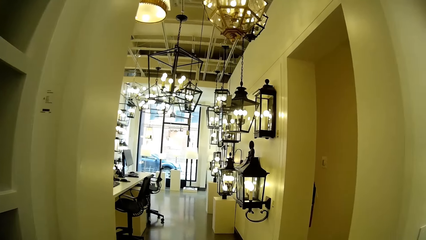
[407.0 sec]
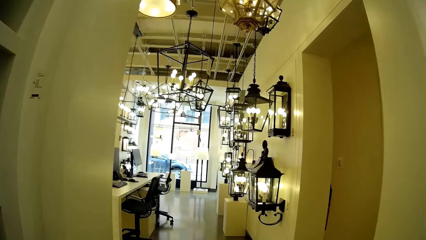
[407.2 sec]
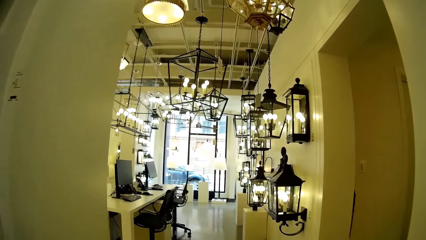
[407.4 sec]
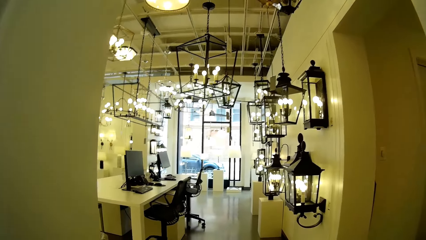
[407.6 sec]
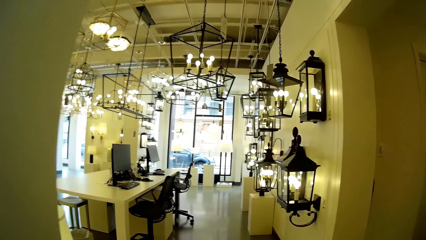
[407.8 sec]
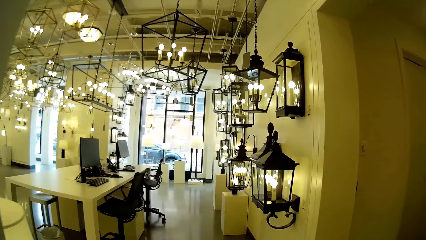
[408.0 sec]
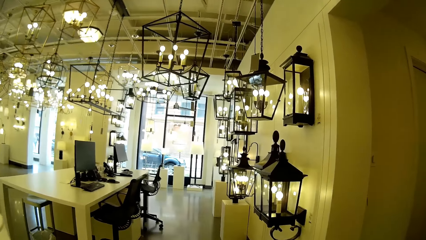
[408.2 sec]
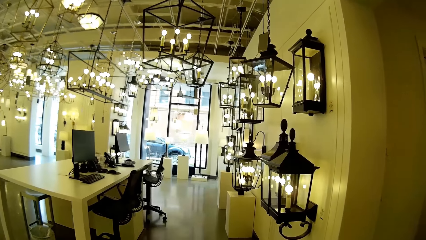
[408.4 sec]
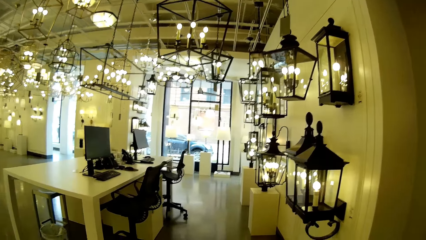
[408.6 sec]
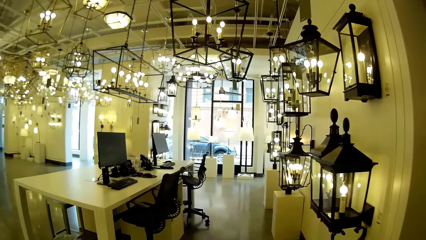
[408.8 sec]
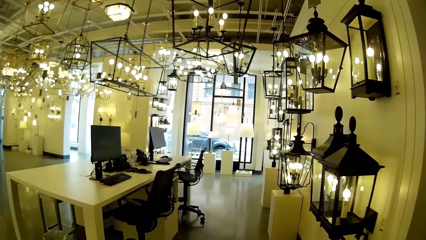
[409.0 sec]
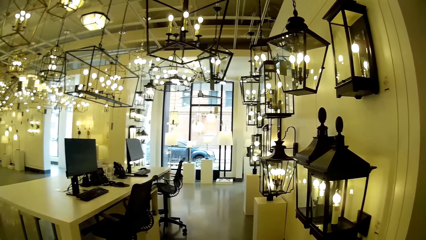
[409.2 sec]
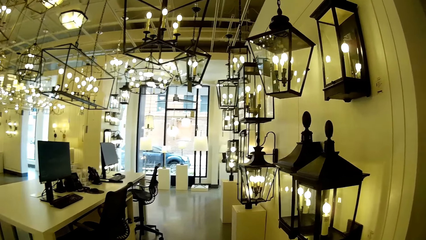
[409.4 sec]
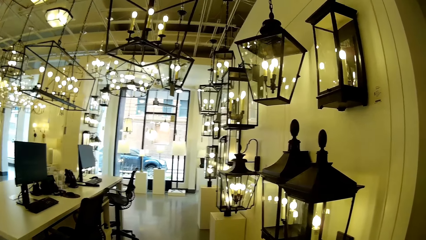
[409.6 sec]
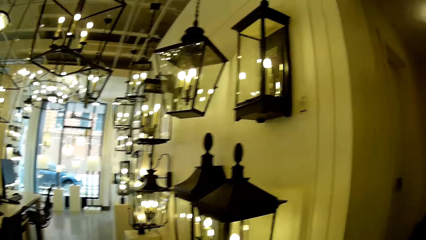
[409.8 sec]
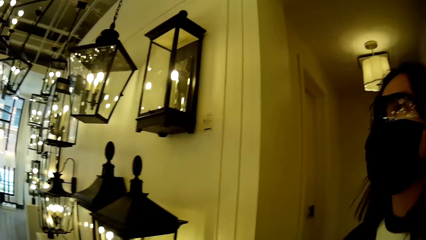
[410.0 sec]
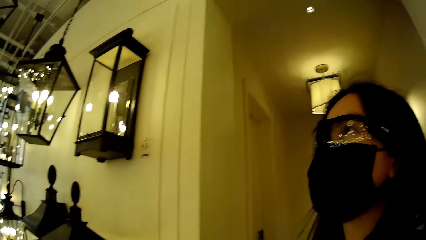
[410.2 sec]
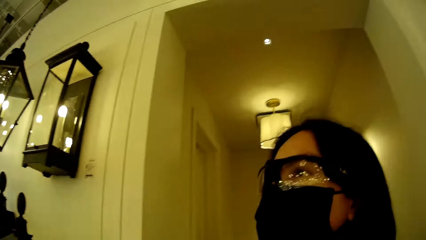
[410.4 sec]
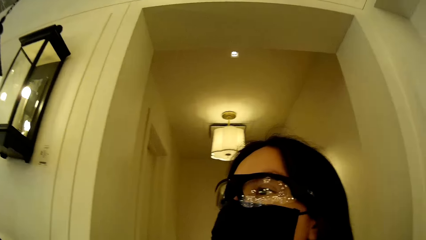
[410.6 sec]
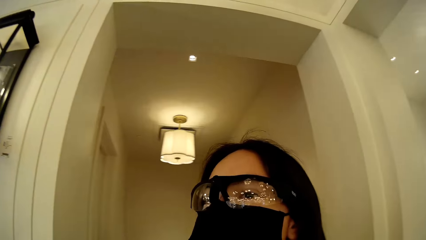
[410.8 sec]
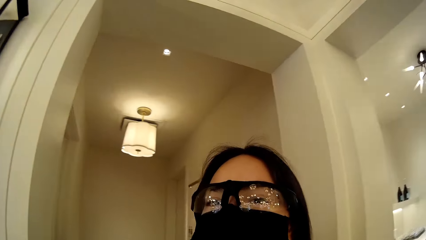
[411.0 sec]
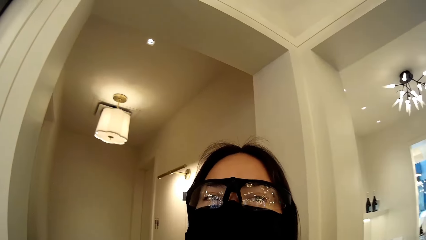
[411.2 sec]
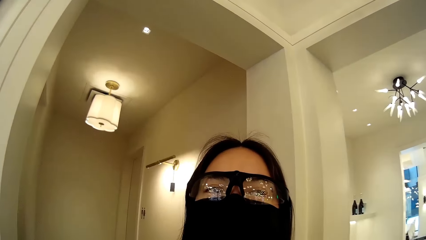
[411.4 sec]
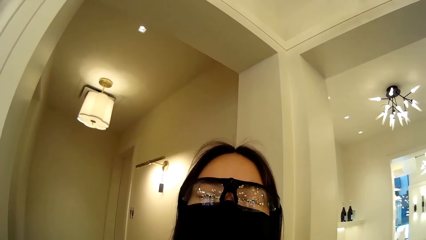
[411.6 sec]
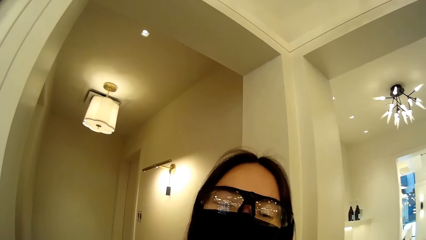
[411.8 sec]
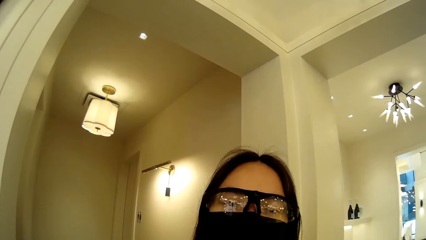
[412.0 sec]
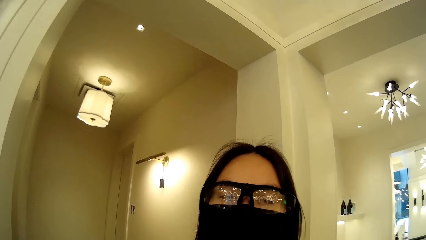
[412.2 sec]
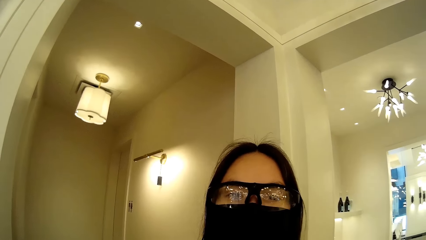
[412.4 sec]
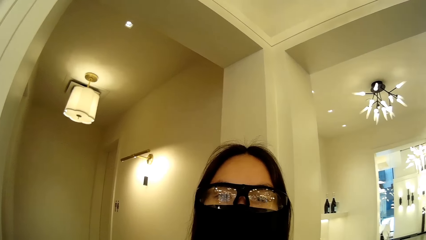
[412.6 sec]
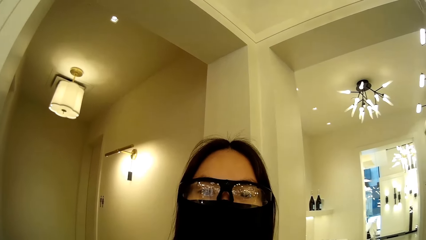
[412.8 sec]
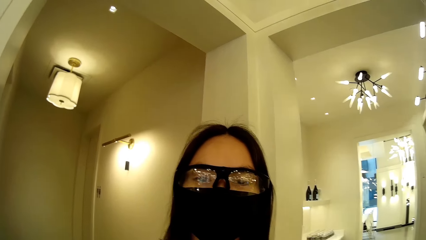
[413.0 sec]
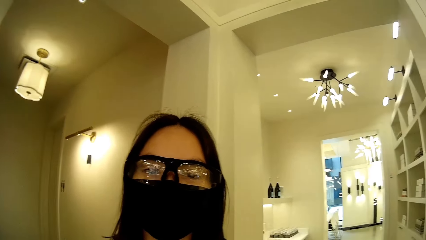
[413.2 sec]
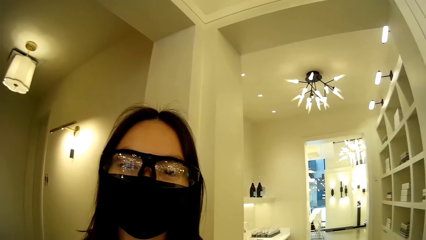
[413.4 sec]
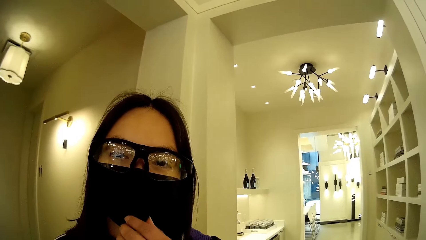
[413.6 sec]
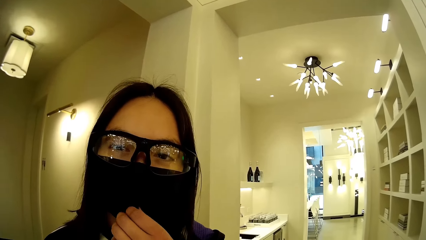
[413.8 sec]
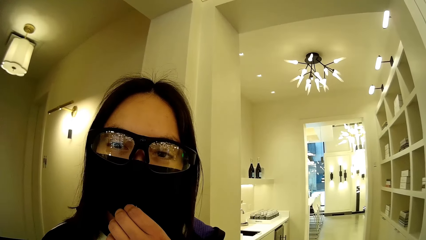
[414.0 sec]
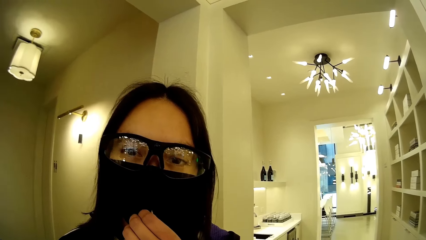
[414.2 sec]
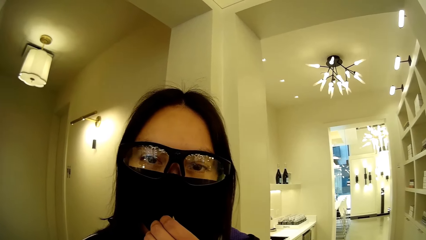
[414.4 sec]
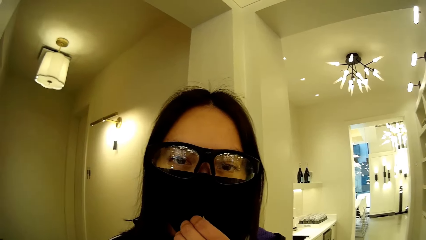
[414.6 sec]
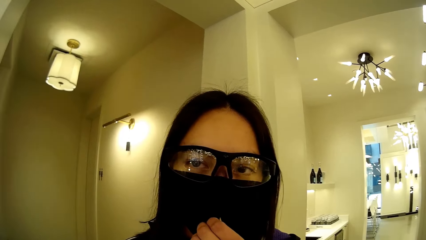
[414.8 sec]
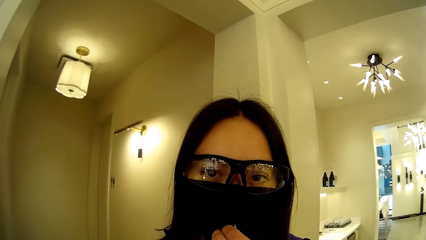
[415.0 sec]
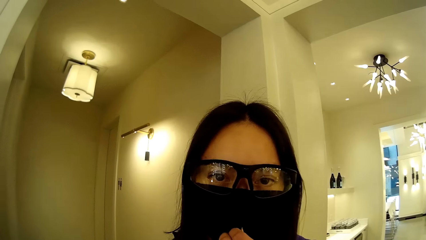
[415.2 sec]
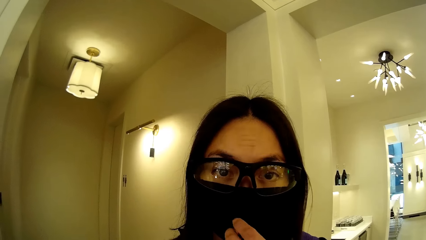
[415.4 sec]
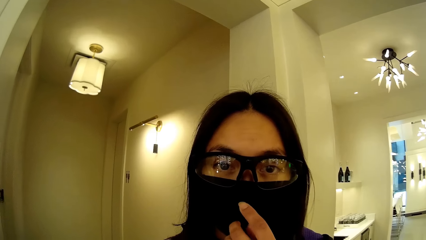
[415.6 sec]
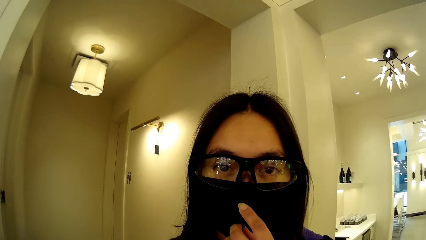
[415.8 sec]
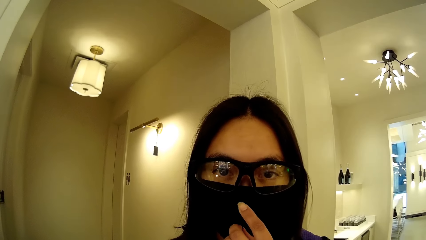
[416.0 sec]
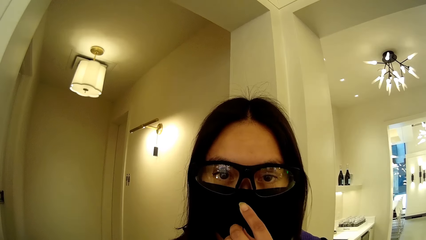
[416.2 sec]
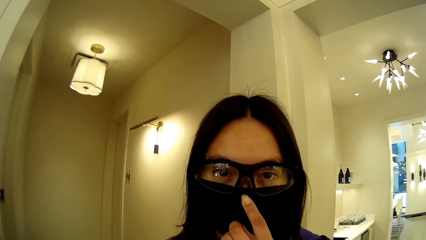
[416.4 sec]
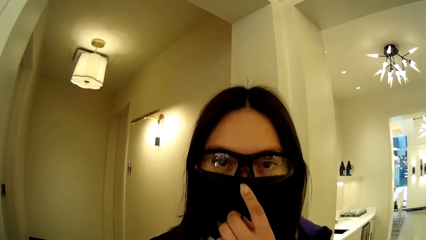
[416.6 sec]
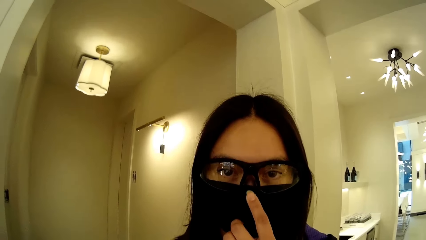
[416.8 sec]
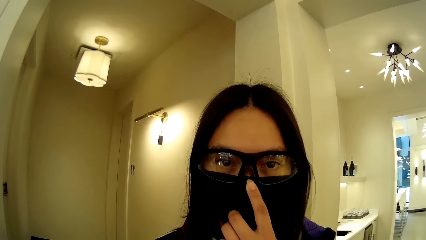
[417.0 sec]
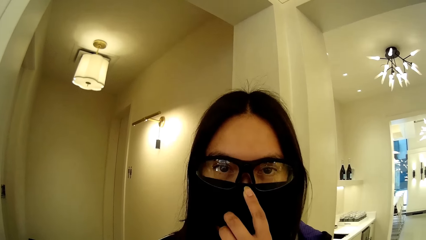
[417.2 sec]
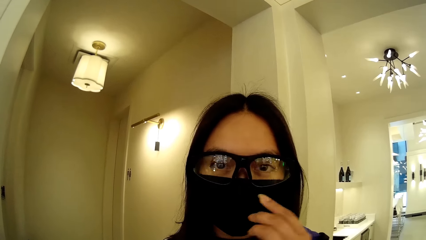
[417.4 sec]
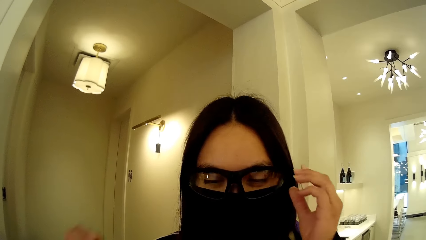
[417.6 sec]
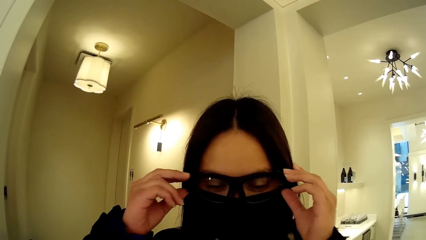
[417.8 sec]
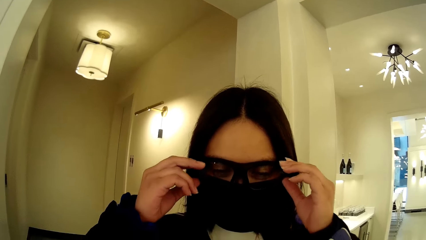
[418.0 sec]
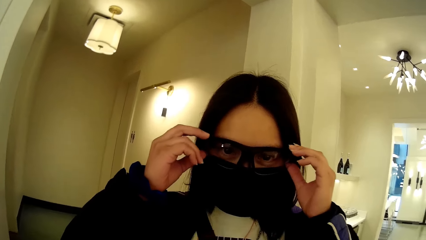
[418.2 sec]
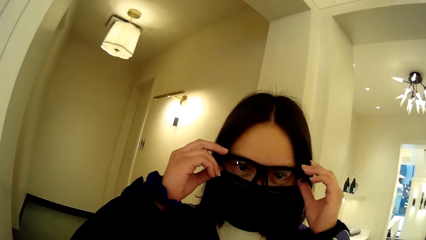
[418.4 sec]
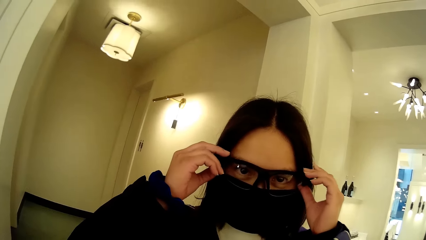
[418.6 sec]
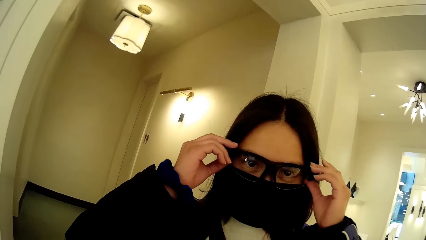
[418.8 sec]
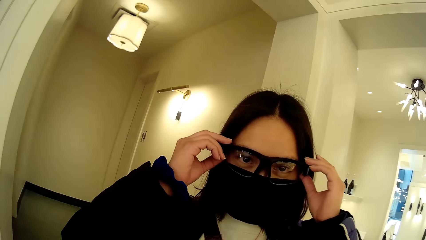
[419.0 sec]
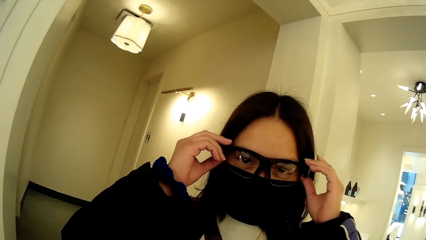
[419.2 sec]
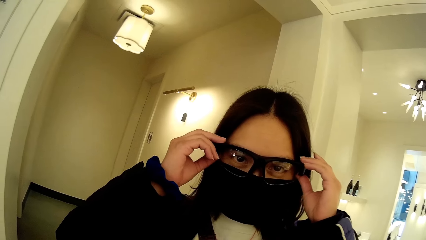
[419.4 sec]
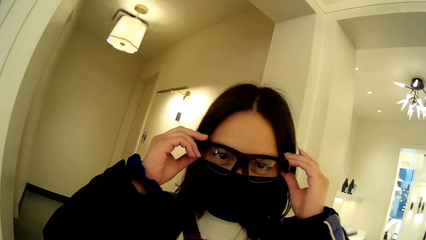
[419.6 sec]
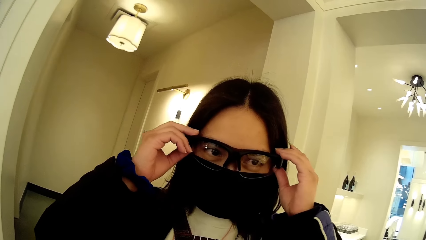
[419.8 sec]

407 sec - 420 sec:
The camera wearer talks to the woman. The woman points at her glasses with her left hand, touches her nose mask with her left hand, and touches her glasses with both hands.
